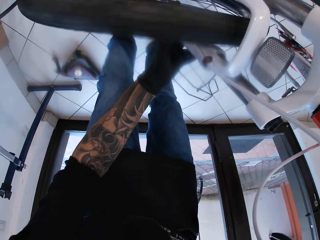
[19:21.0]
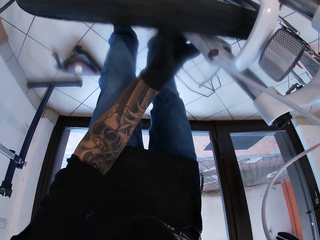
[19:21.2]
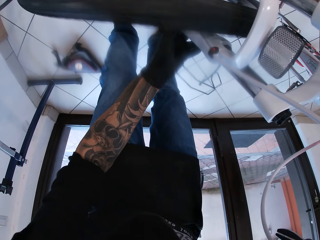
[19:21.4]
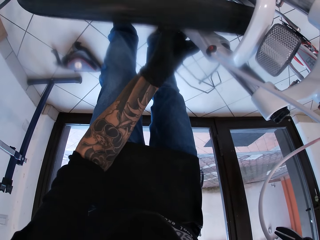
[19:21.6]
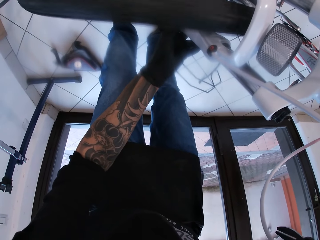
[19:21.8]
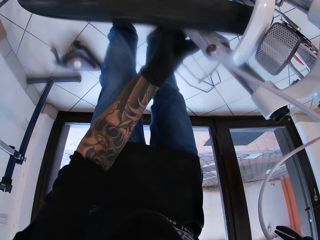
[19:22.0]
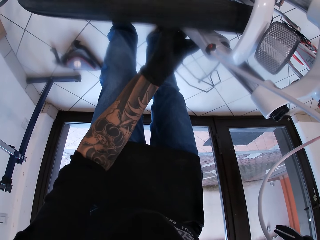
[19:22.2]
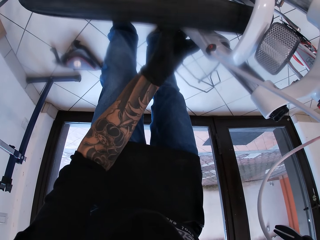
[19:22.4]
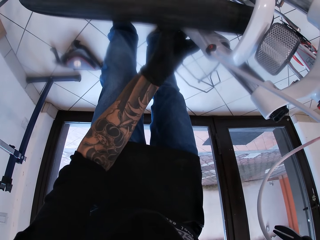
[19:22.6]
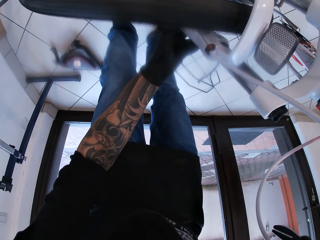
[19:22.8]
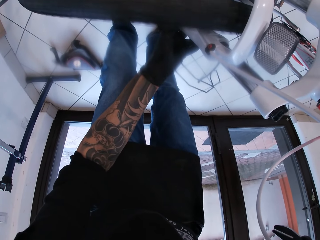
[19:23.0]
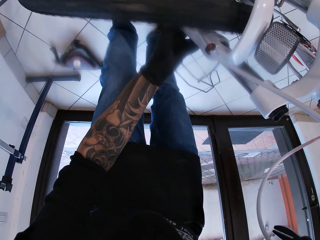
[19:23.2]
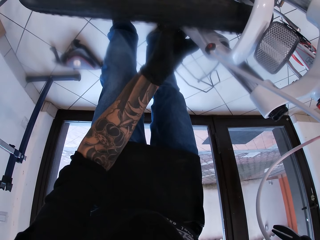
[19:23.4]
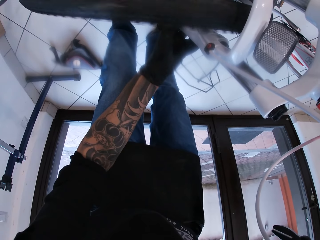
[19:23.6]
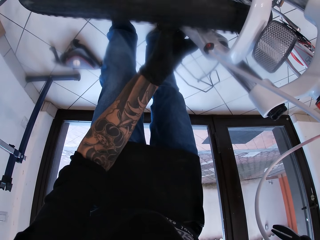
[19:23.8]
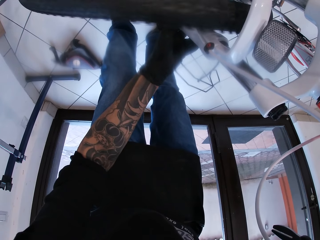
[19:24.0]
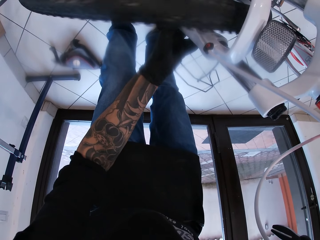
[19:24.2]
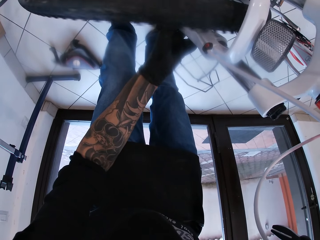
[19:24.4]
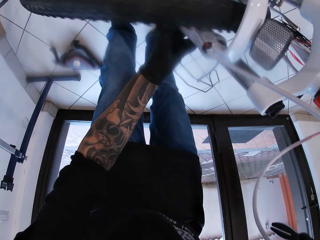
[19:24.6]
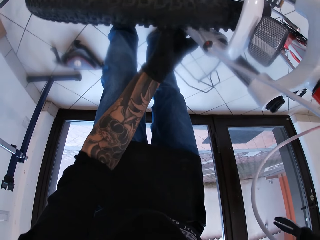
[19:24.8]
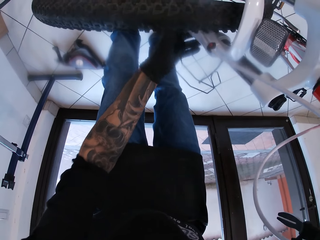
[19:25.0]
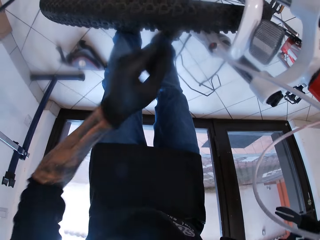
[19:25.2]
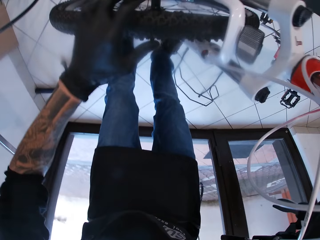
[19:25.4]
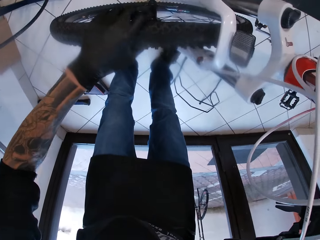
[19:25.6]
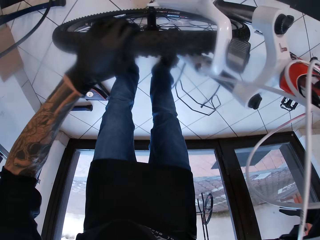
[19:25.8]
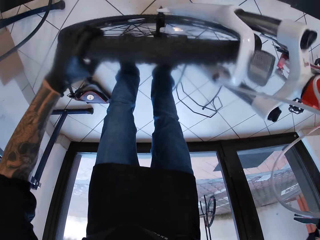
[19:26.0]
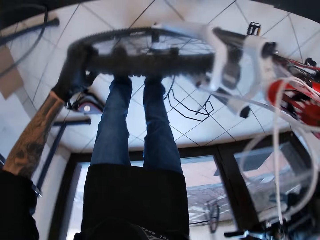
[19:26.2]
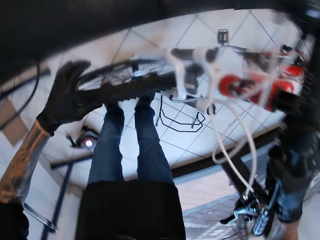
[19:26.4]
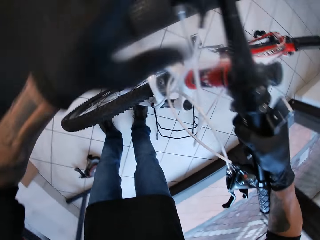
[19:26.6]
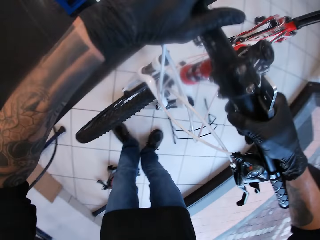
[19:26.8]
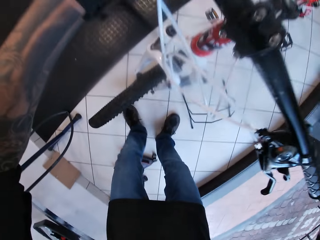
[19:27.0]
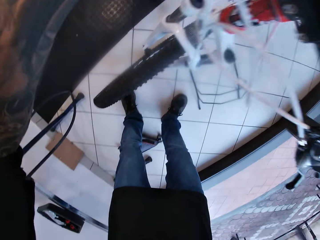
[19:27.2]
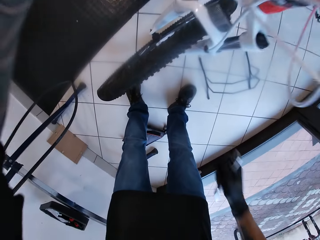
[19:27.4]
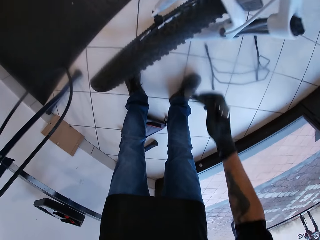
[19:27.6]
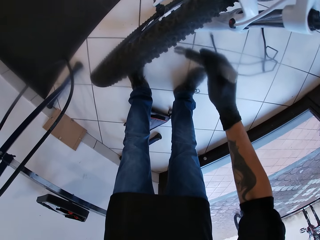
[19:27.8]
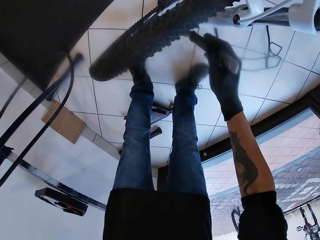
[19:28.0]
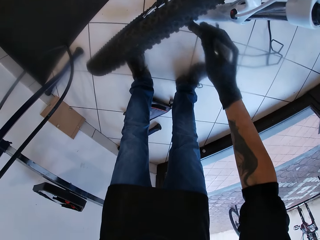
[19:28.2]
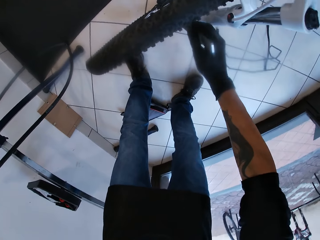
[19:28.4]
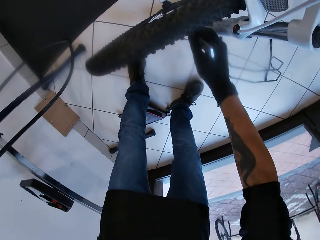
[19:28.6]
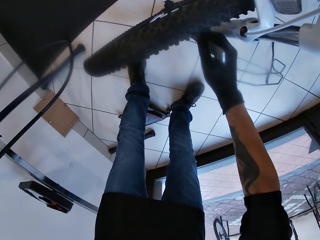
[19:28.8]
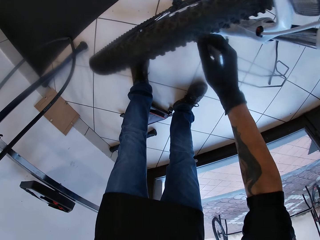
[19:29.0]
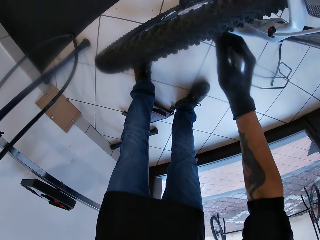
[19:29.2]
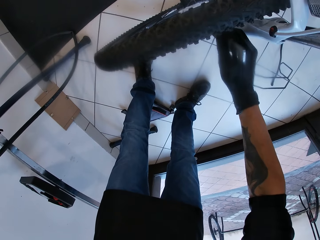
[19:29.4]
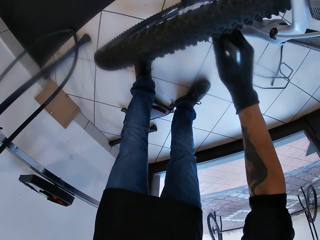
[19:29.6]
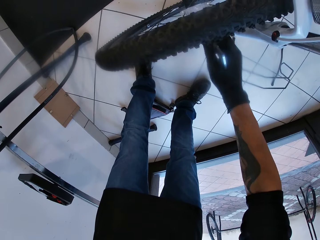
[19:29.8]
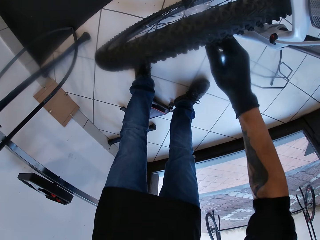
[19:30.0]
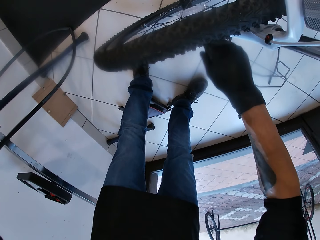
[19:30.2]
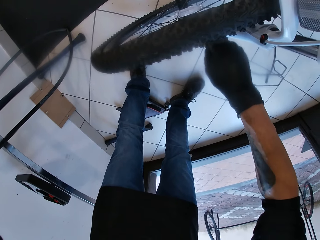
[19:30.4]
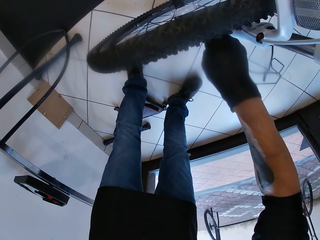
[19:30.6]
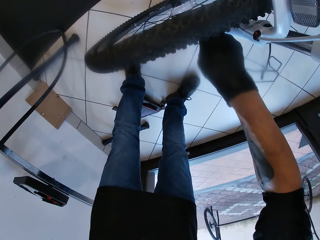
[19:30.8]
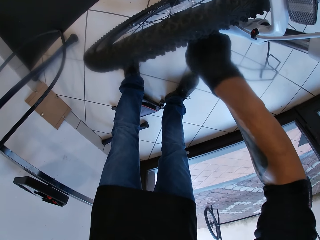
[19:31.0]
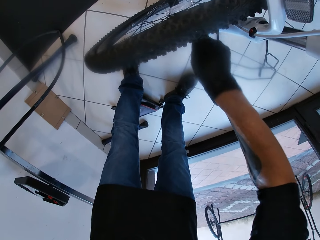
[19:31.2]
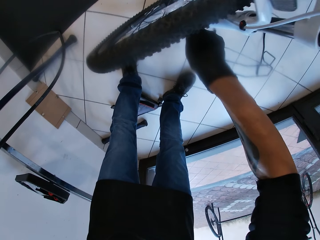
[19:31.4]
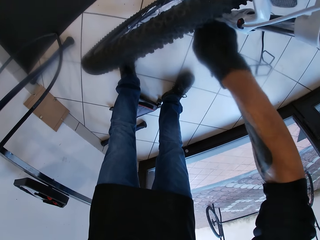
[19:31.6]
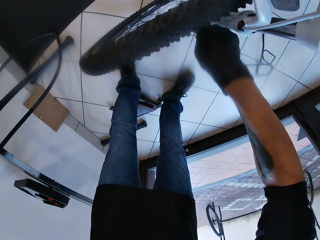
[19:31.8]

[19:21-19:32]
The camera wearer checks the bike. He holds the bicycle handle with his left hand. He uses the caliper in his right hand on the cassette of the rim of the bicycle wheel.

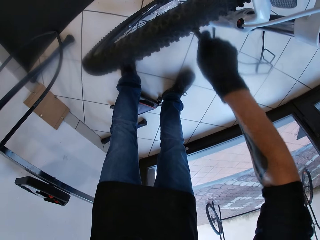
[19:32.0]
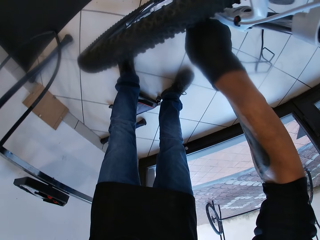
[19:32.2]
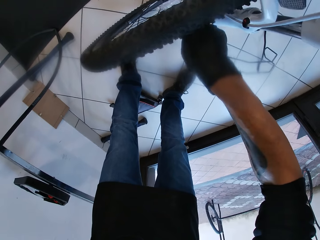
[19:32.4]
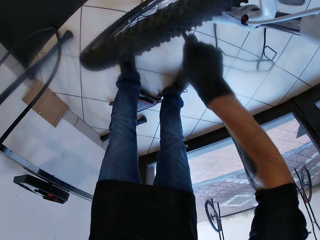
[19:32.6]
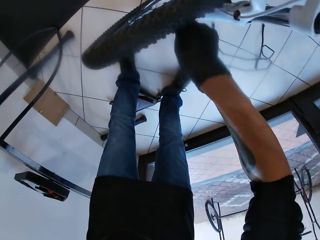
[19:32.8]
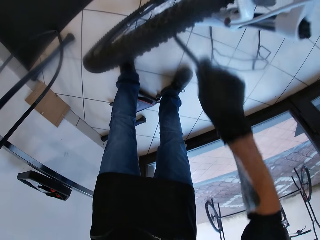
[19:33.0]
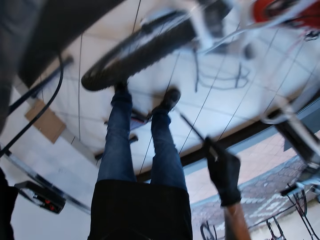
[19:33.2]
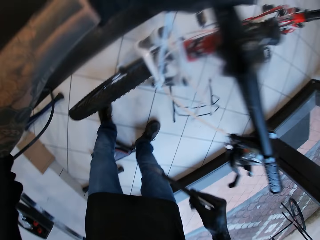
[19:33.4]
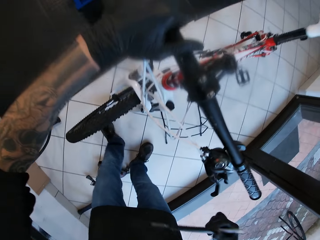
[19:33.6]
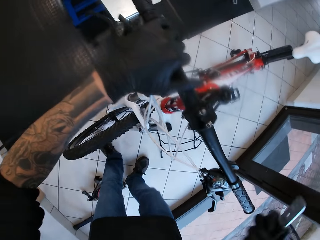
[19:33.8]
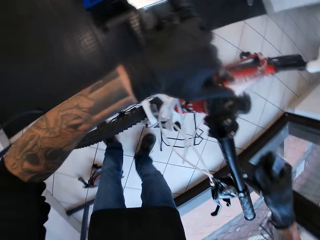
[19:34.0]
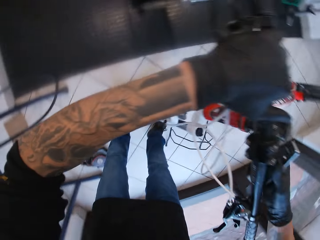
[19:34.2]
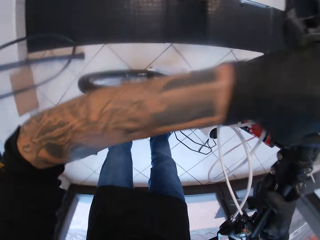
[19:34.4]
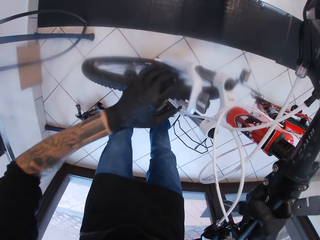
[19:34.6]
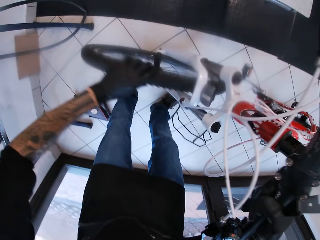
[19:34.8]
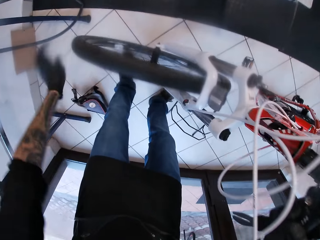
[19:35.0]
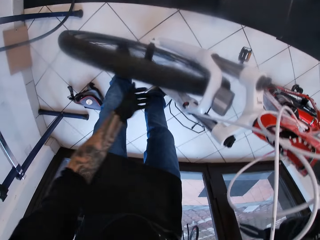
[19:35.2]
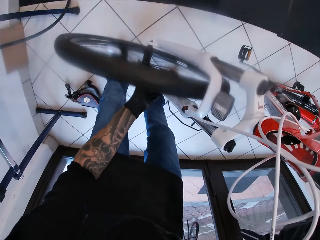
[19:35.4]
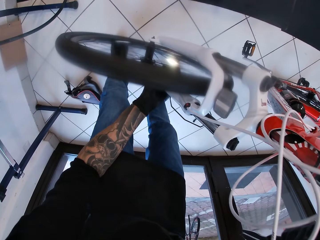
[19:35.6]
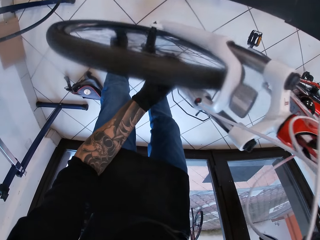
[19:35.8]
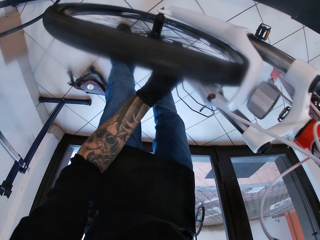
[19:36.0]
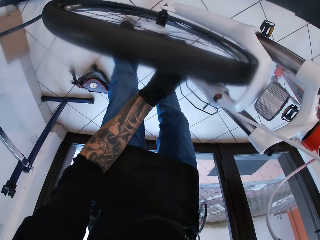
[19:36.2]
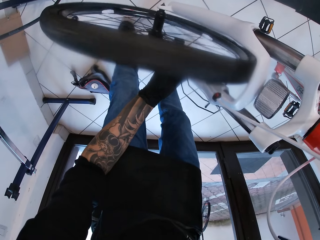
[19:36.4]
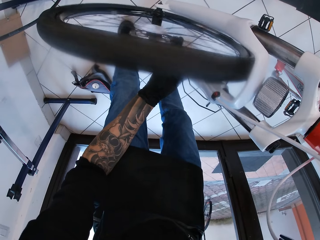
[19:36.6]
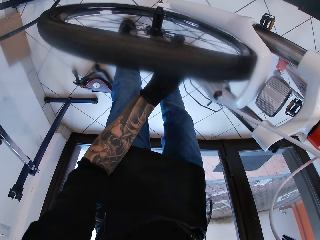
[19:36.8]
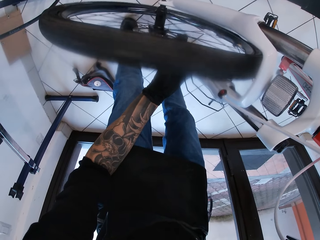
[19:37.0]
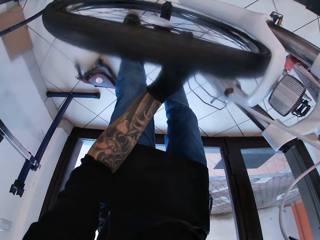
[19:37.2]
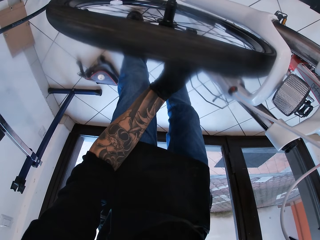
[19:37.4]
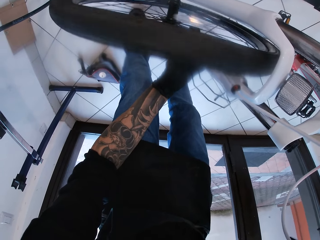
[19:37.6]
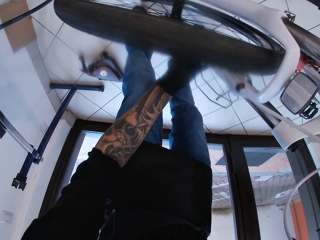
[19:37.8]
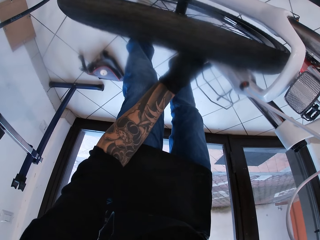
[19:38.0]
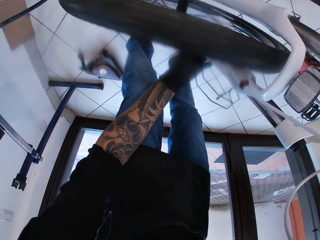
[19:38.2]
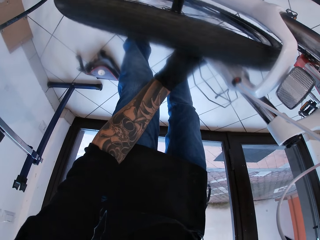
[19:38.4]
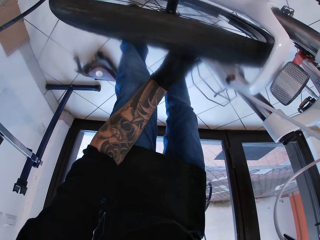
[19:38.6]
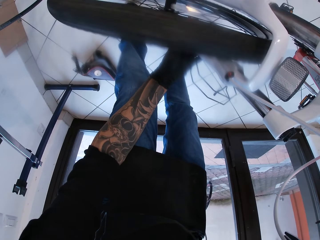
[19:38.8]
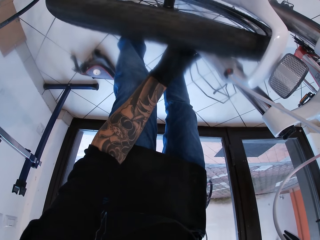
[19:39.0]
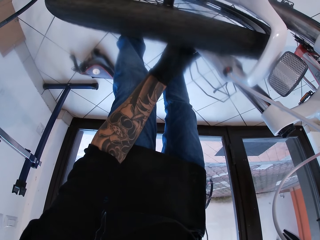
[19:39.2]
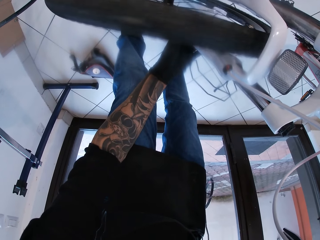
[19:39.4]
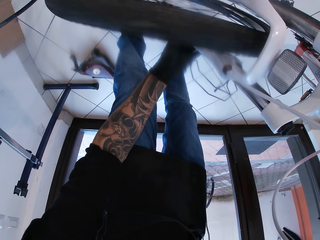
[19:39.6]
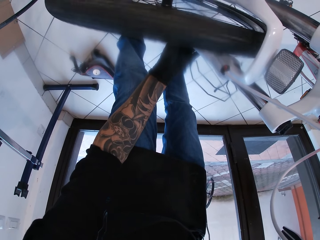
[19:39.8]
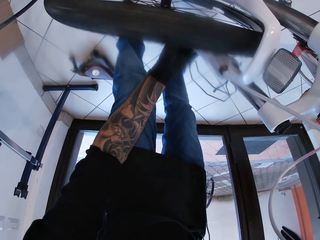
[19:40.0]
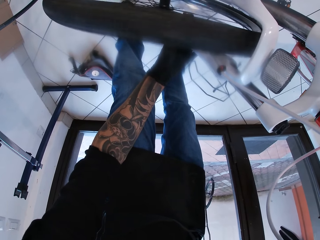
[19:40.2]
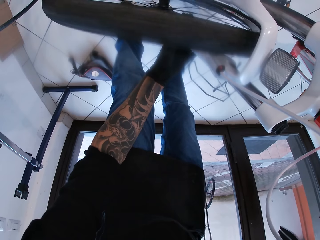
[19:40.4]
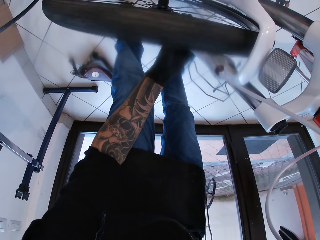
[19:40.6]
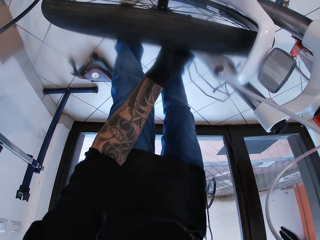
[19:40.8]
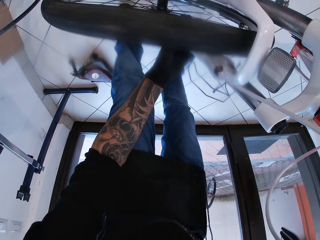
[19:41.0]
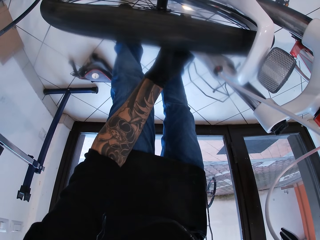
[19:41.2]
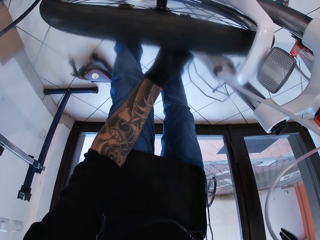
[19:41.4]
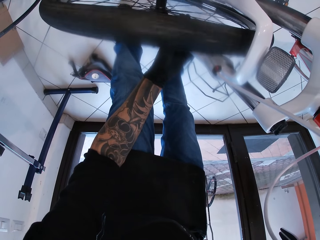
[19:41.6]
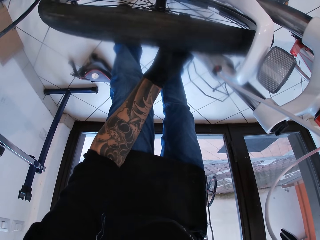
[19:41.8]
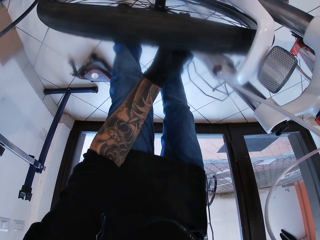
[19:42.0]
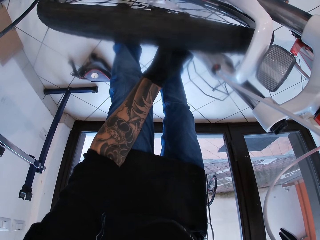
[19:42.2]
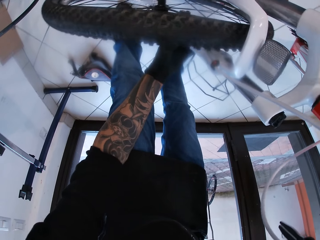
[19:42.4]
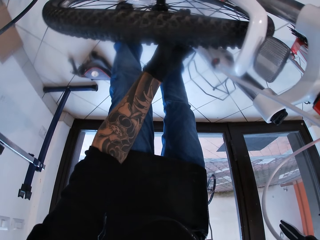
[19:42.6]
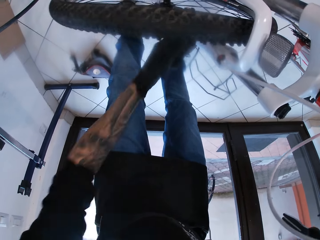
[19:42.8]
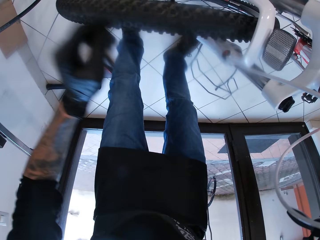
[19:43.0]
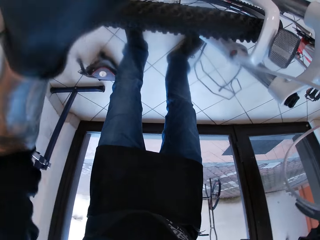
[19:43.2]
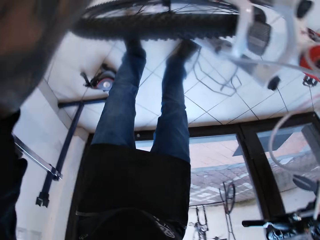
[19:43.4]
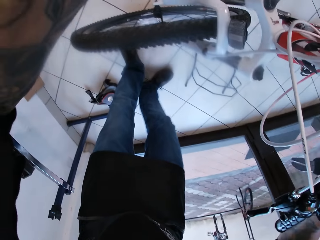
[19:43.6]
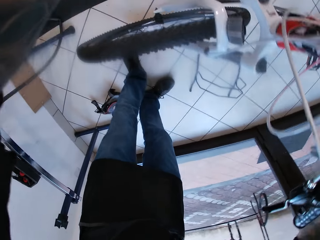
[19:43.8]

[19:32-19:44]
The camera wearer holds the bicycle handle with his right hand. He turns the bicycle wheel with his left hand.
